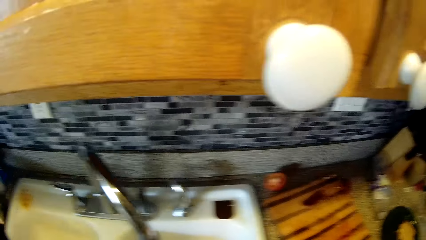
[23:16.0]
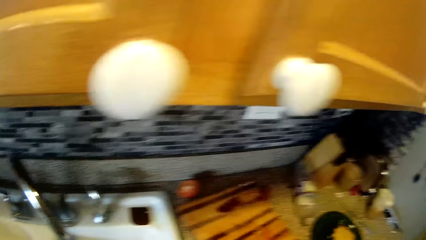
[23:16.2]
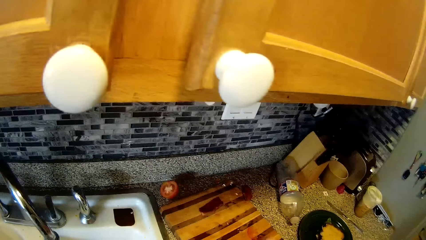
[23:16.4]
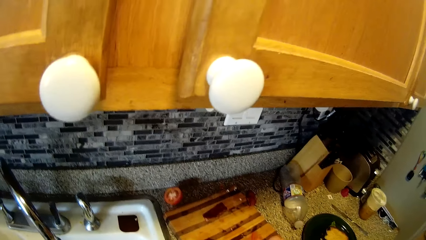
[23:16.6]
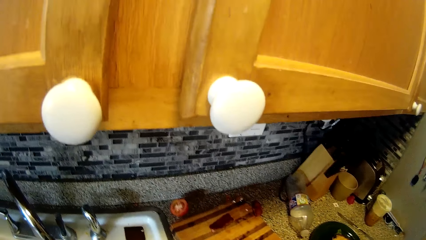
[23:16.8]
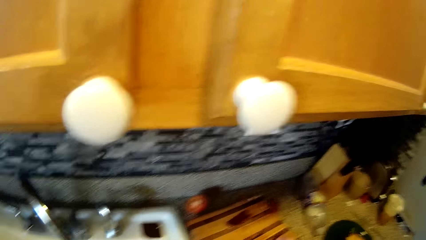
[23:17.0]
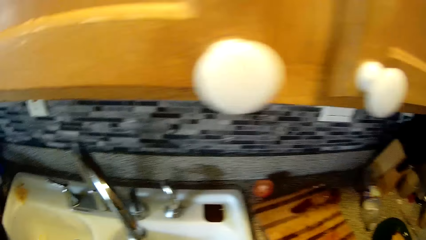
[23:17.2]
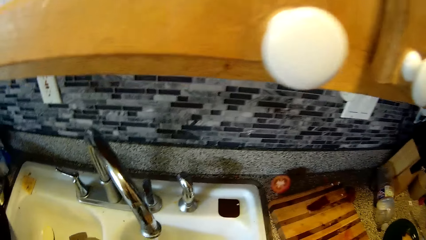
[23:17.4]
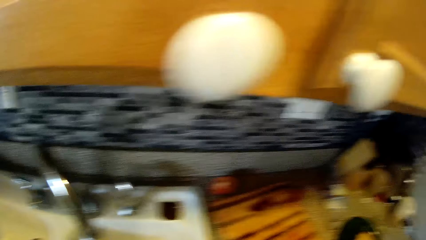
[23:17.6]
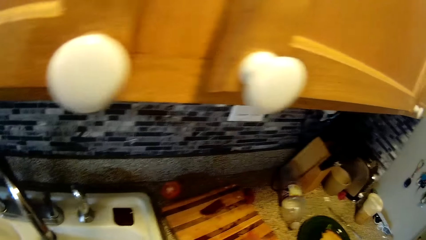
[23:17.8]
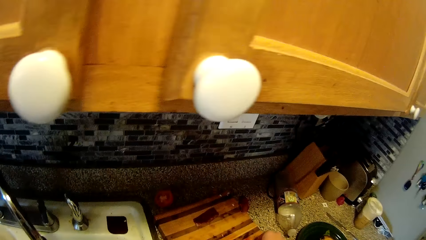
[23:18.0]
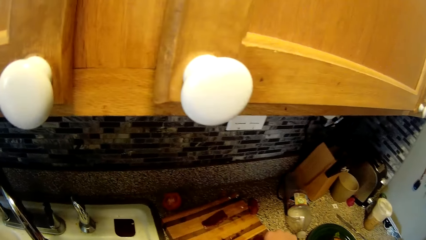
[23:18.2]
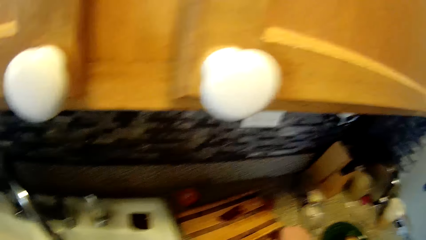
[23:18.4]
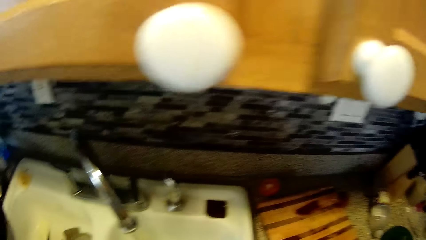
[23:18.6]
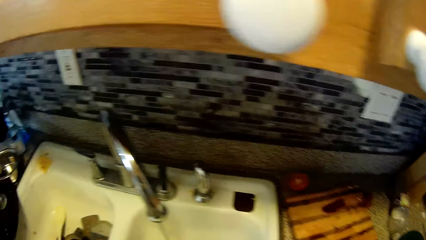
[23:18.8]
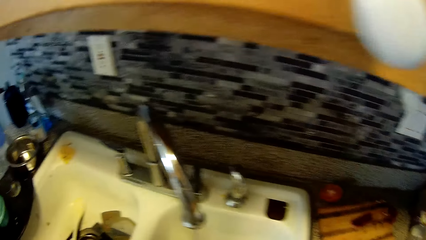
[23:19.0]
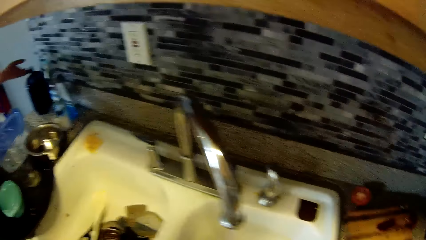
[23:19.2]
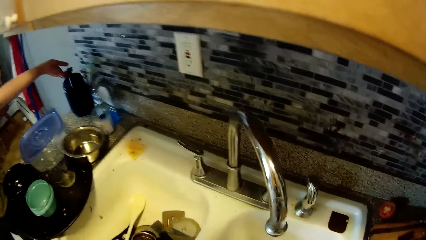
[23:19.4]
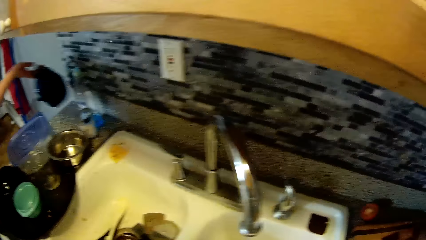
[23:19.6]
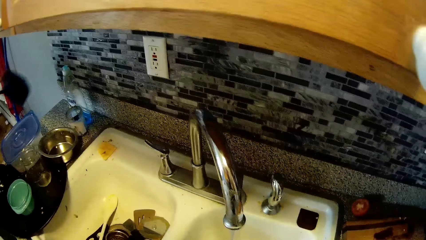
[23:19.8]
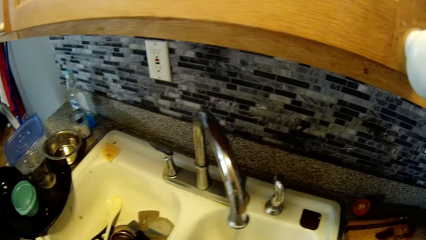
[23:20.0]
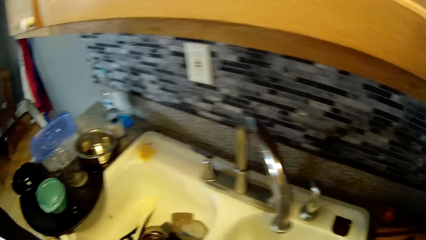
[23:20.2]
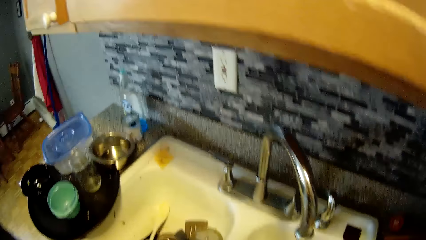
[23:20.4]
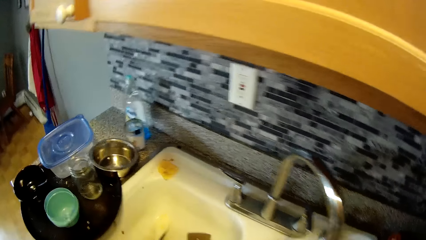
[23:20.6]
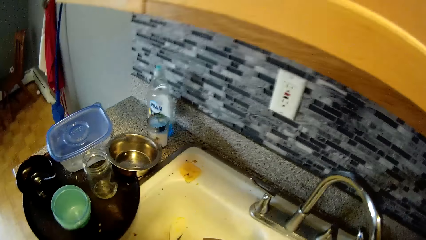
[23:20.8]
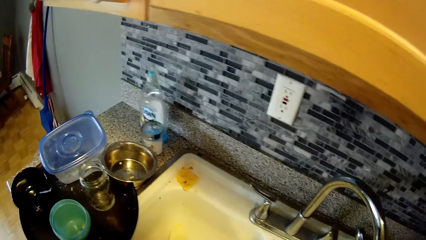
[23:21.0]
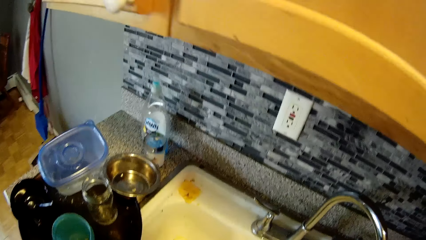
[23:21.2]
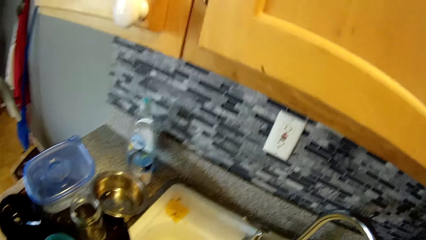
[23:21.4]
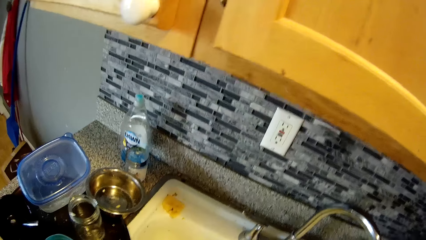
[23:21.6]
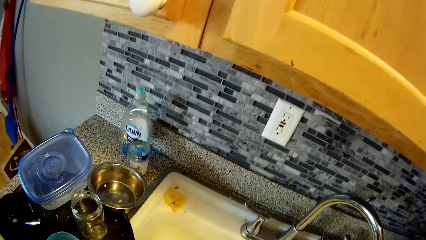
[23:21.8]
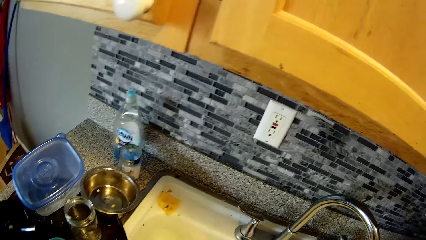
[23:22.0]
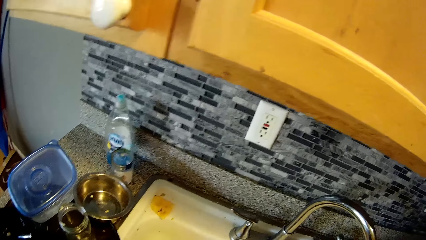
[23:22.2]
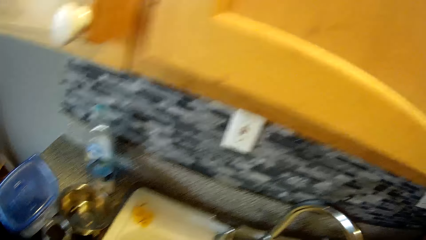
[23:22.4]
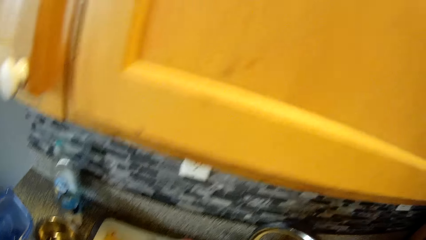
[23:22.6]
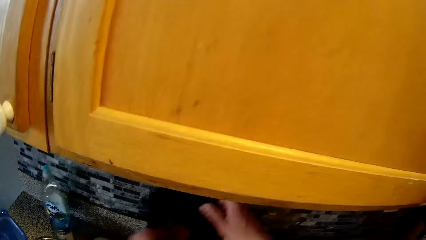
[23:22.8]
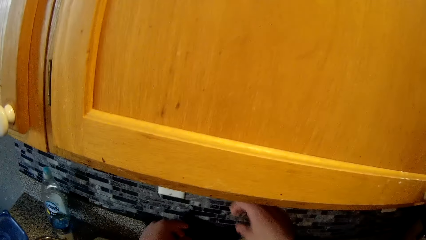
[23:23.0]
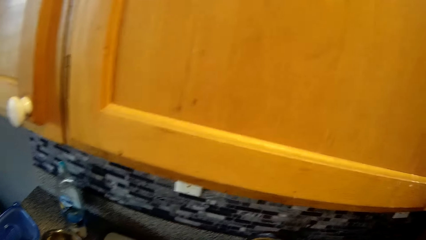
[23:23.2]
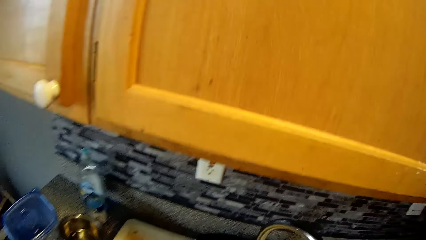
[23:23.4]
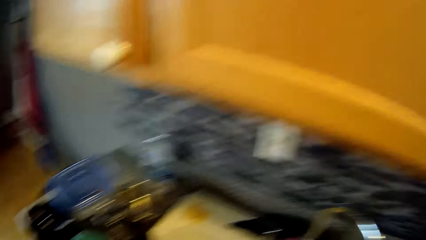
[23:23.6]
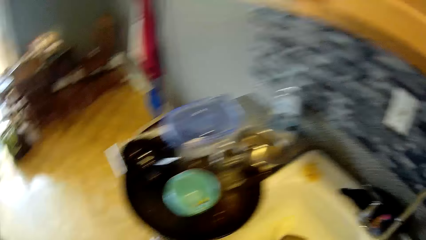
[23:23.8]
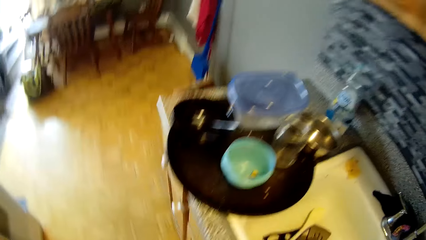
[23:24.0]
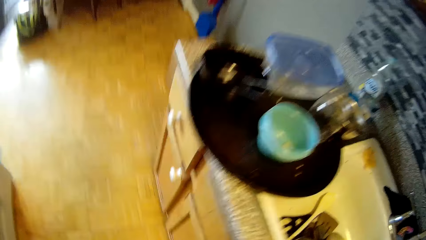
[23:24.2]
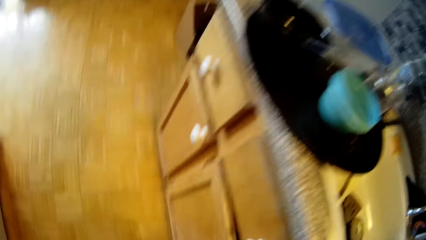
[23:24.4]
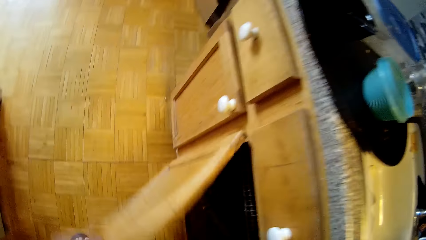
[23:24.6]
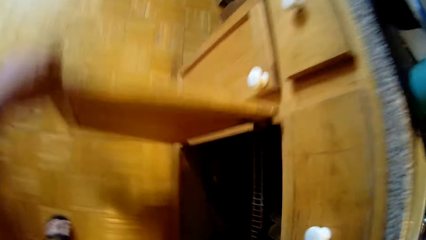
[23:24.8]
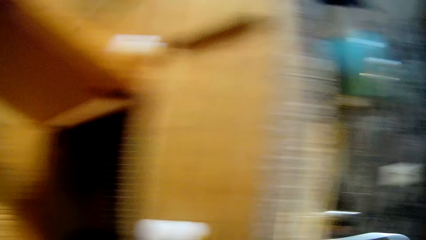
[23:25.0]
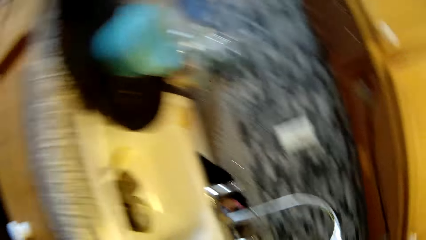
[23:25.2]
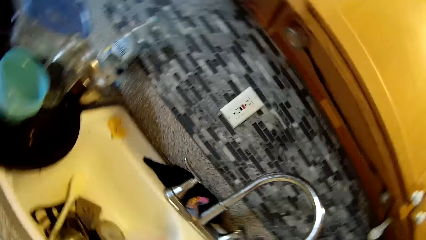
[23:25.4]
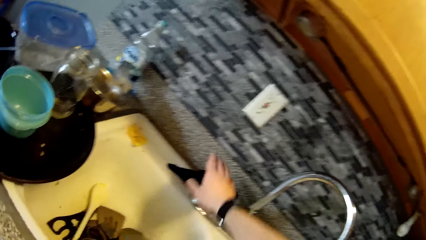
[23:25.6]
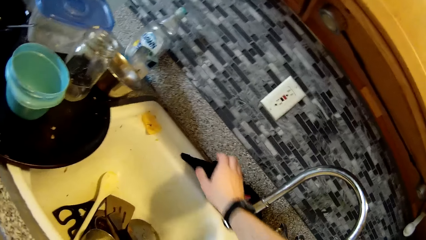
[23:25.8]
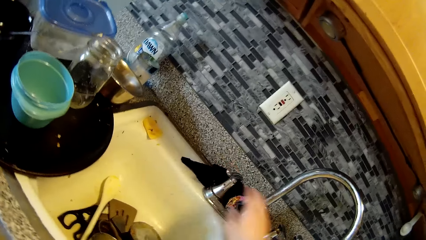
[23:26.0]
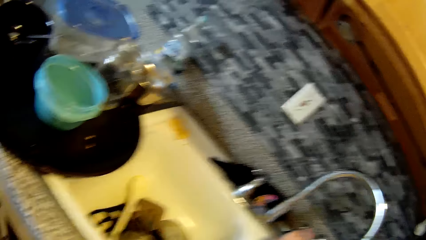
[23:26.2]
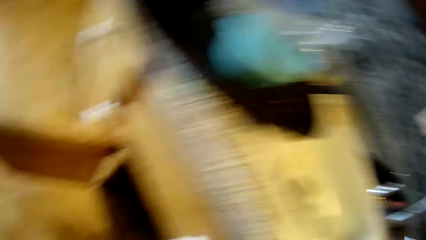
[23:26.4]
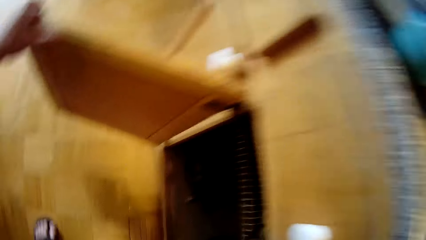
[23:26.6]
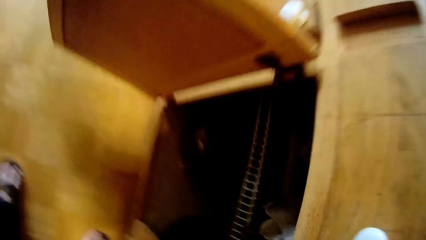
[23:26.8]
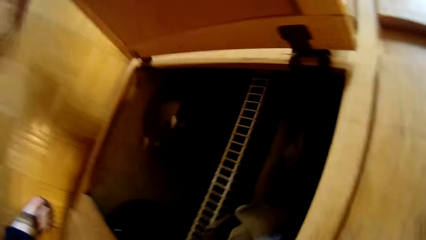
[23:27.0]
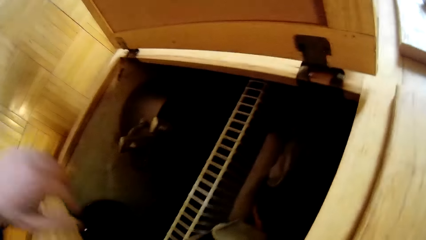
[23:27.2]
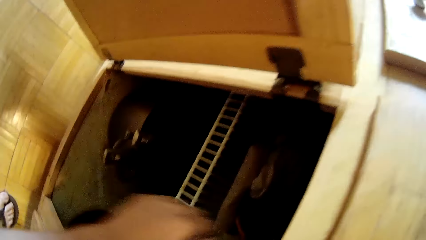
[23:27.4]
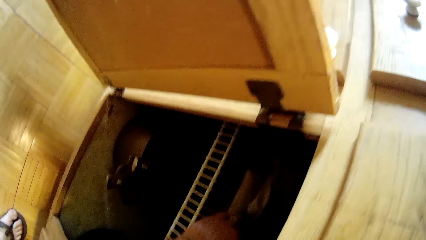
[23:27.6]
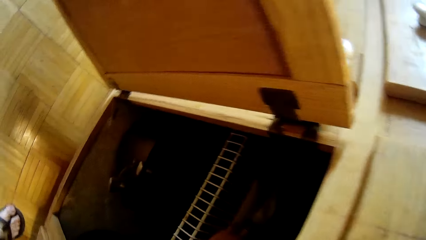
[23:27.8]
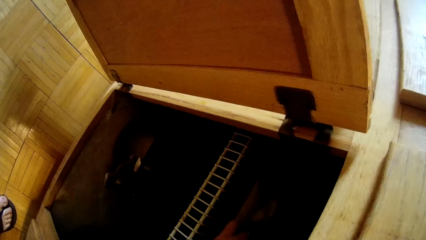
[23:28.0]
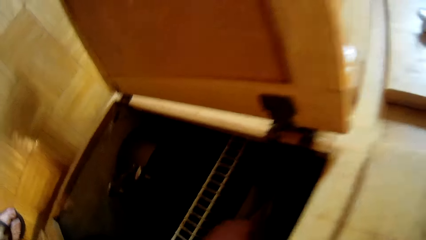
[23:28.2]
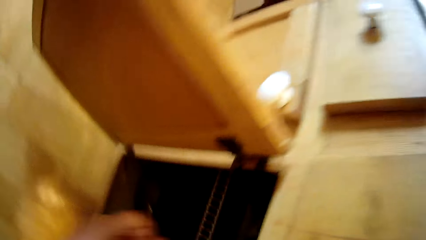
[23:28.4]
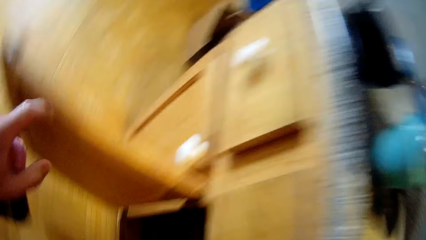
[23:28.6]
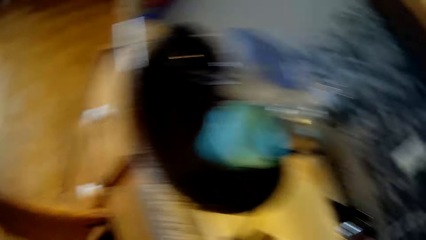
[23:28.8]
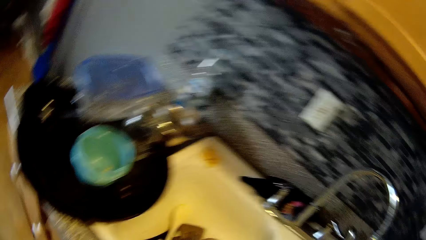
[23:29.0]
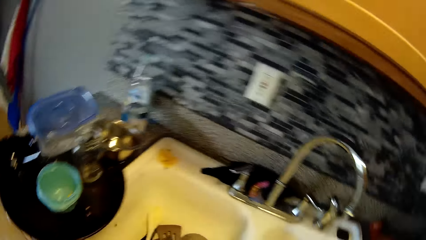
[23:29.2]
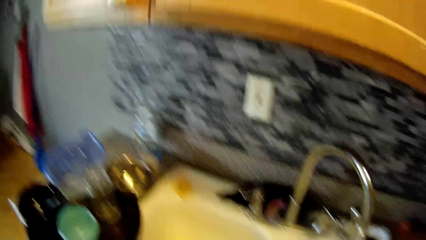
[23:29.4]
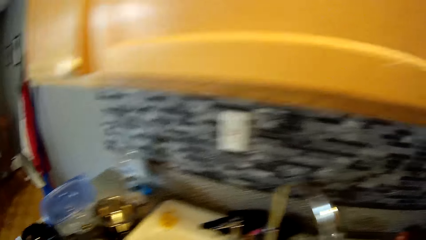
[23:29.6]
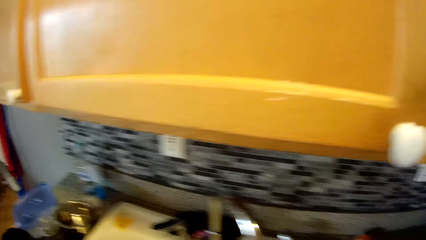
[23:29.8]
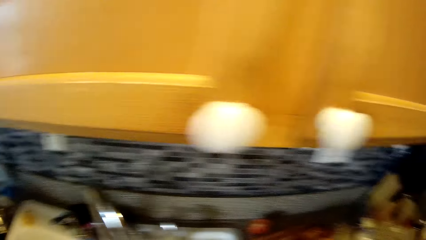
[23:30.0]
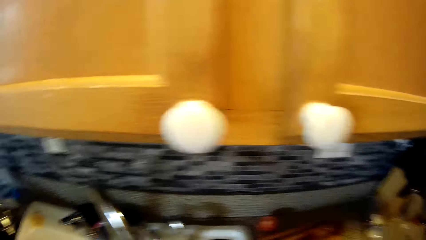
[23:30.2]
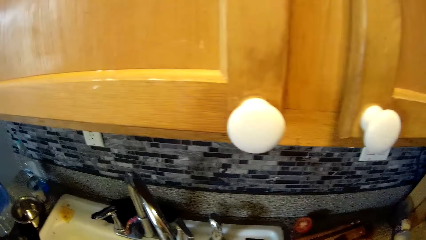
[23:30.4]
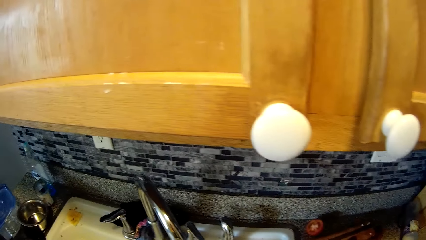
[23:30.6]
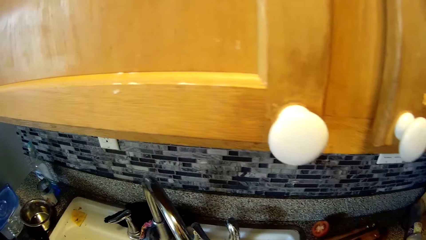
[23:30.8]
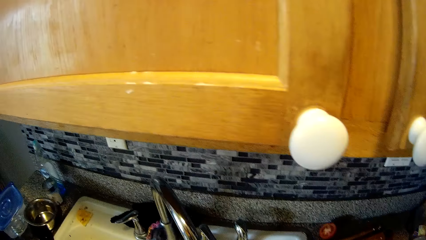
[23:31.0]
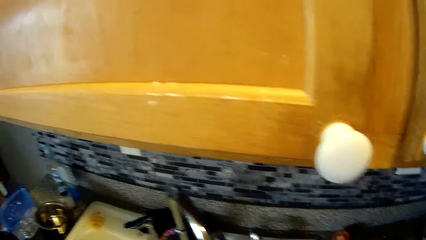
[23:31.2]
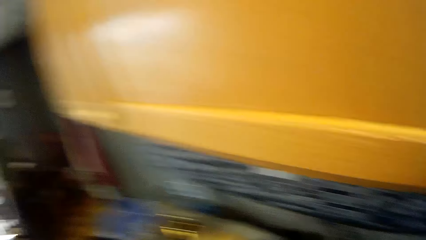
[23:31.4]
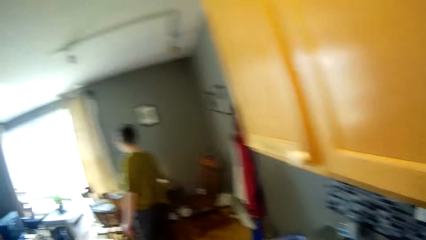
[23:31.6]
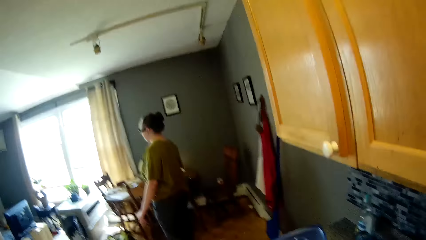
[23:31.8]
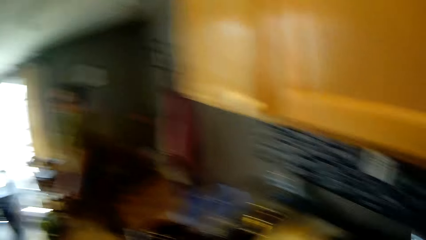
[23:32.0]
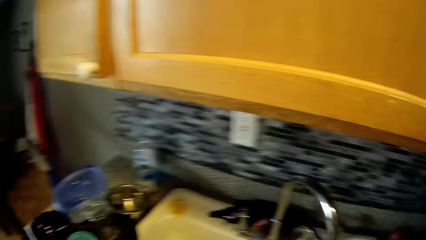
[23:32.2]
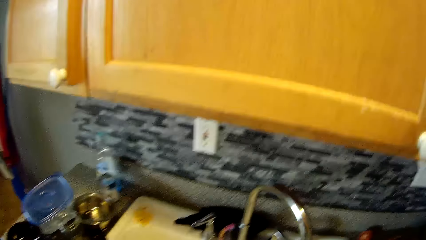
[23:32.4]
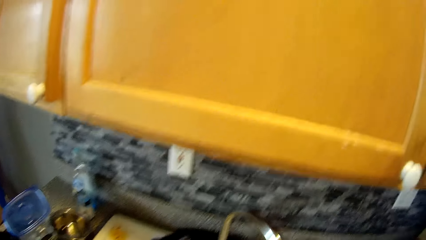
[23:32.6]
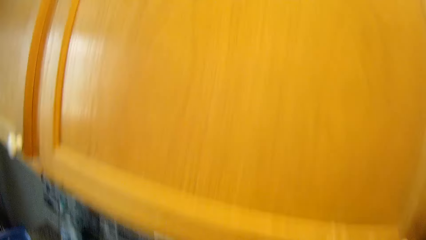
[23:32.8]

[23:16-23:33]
The woman picks up a tin on the countertop. The camera wearer turns to the side. He drops a rag on the kitchen cabinet with his left hand. He rinses plates in the sink. He opens a cupboard or cabinet with his left hand. He closes the sink tap with his right hand. He holds a cloth on the sink. He turns to the side. He puts a hand in the cabinet. He picks up a sponge from the cupboard. He closes the cupboard with his left hand. He turns to the side.
